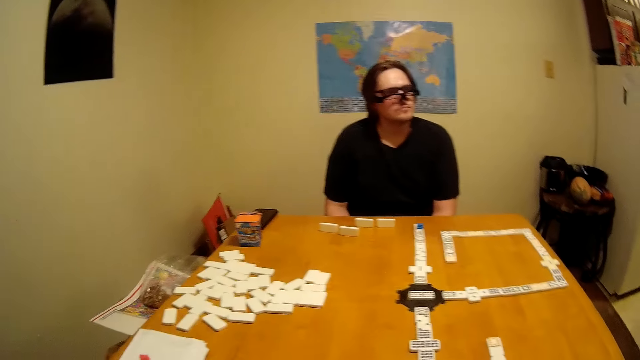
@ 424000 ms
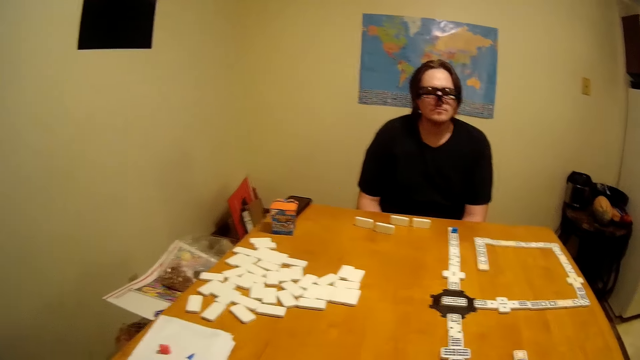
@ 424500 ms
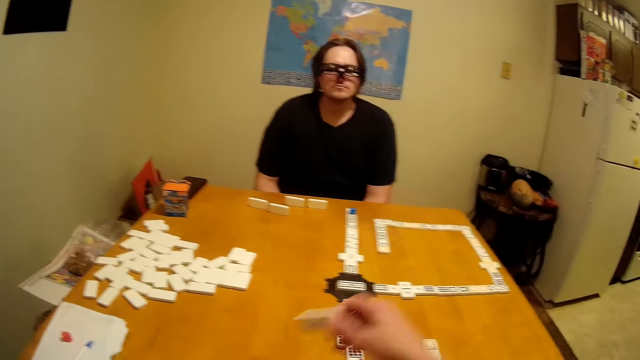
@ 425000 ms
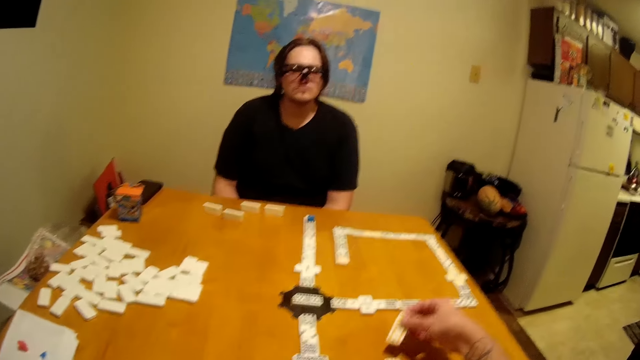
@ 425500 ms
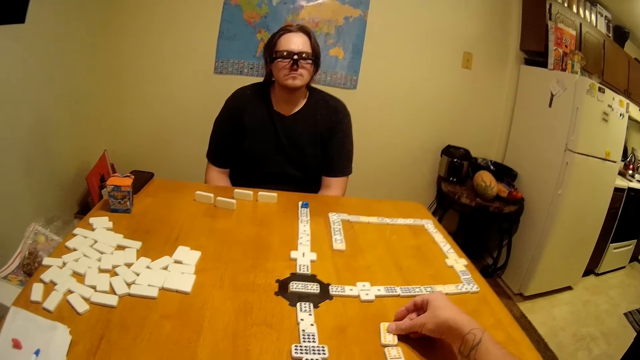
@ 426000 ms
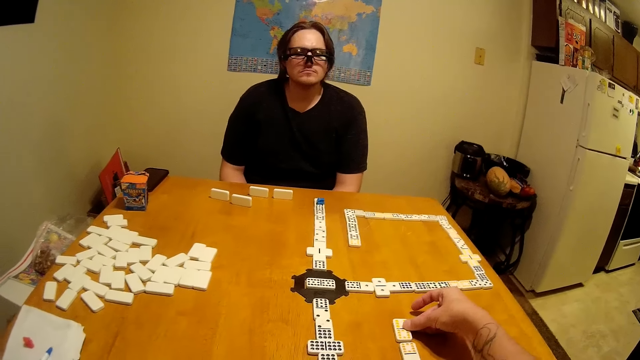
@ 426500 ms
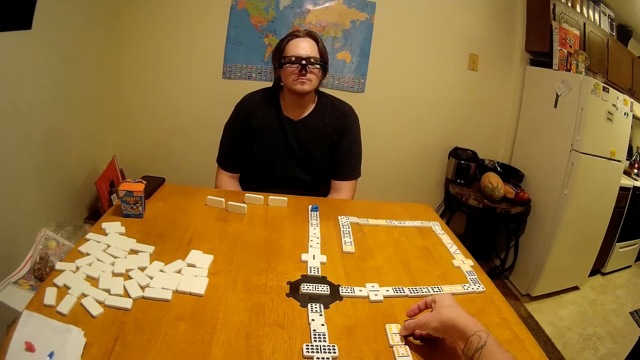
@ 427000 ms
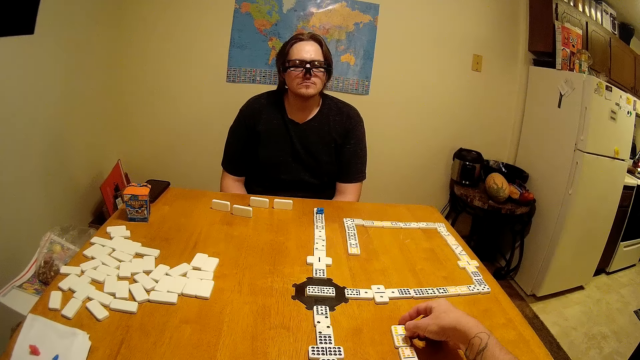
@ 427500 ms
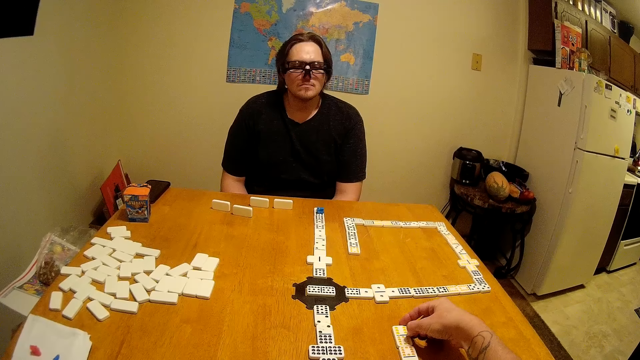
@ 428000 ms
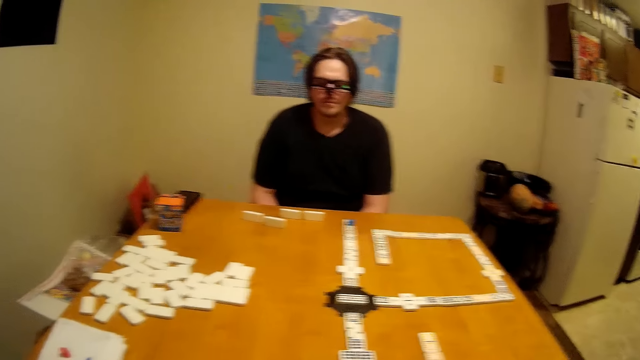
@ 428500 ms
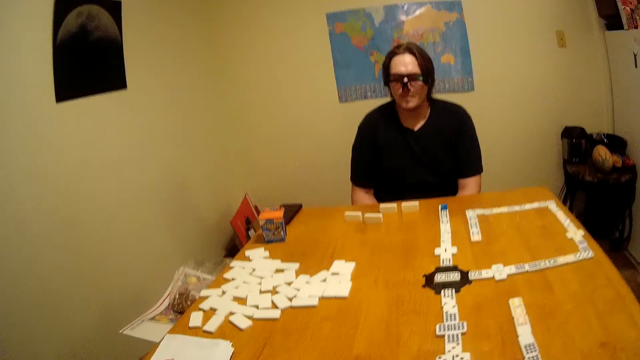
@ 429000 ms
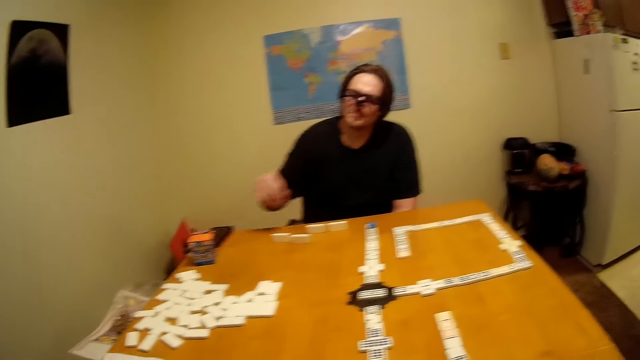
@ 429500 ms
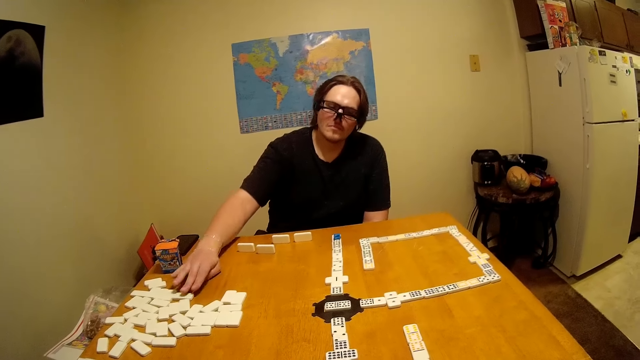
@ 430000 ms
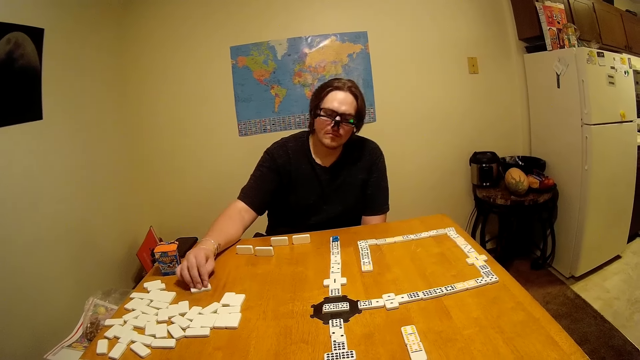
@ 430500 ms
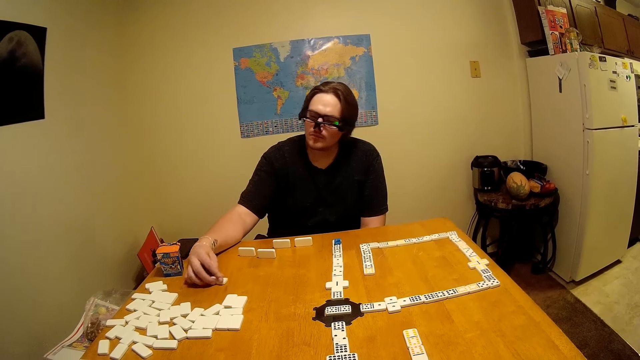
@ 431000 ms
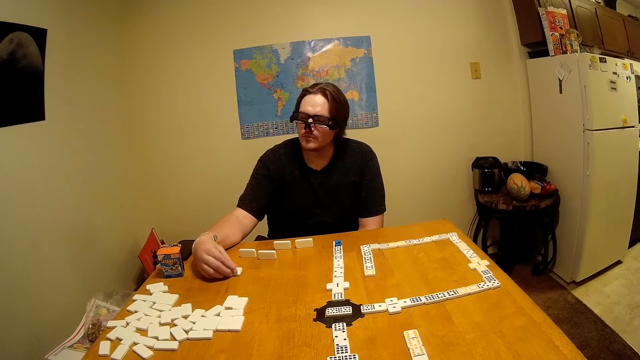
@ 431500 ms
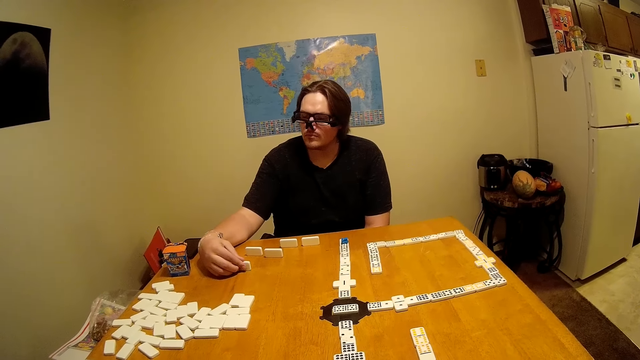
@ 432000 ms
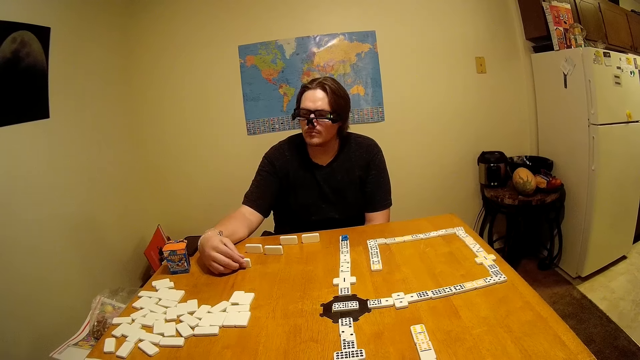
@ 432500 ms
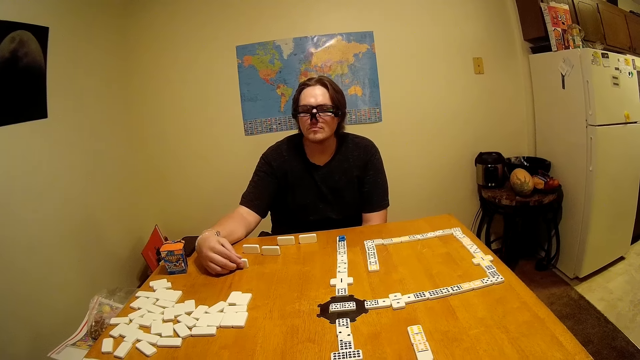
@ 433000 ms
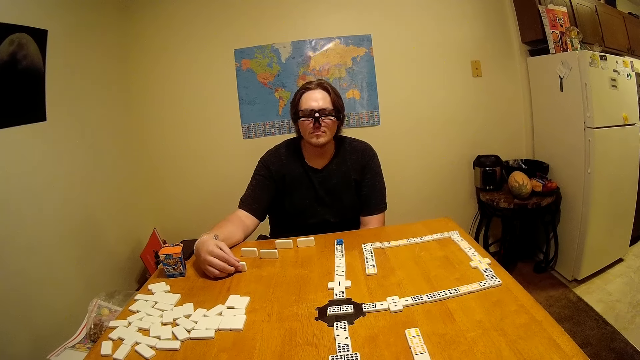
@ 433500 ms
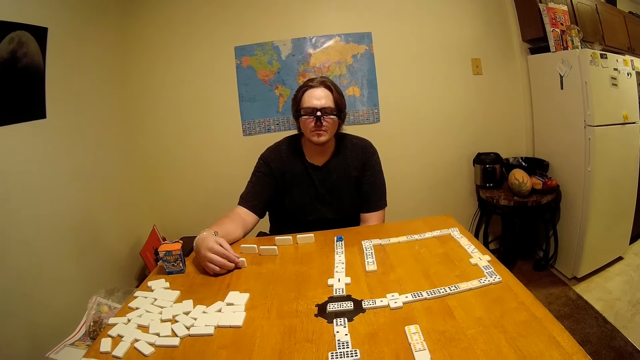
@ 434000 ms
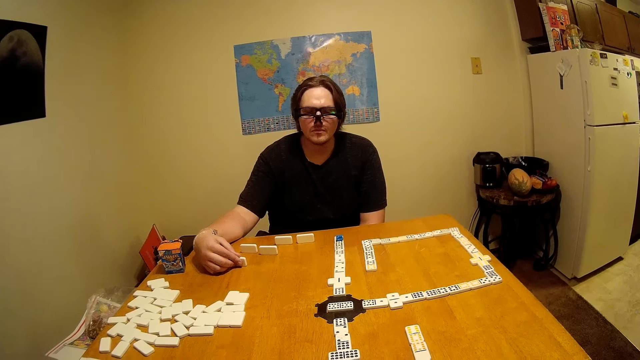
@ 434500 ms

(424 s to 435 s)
The camera wearer places a scrabble or game piece on the table. A man moves the game piece. He picks up the scrabbles. He raises the game piece.

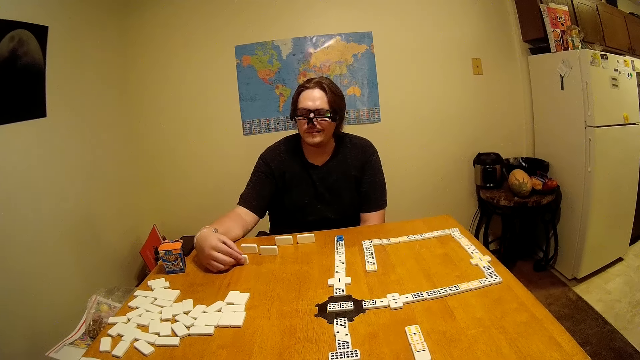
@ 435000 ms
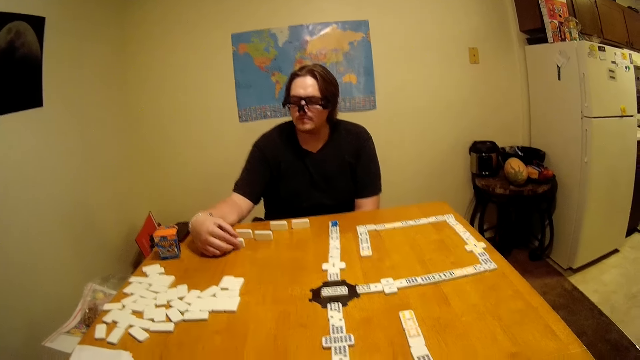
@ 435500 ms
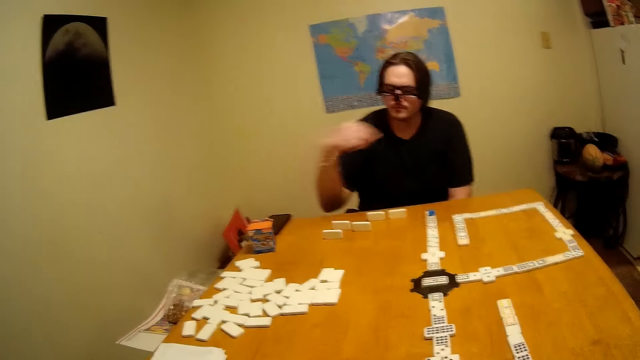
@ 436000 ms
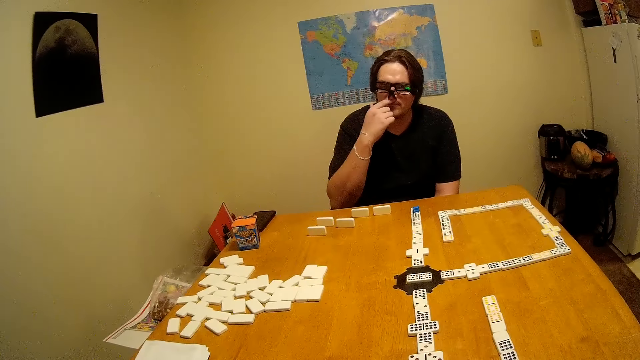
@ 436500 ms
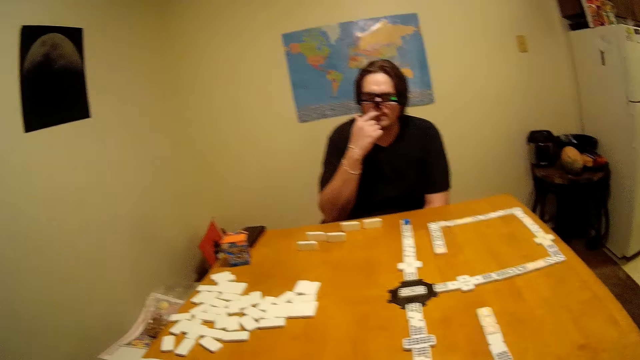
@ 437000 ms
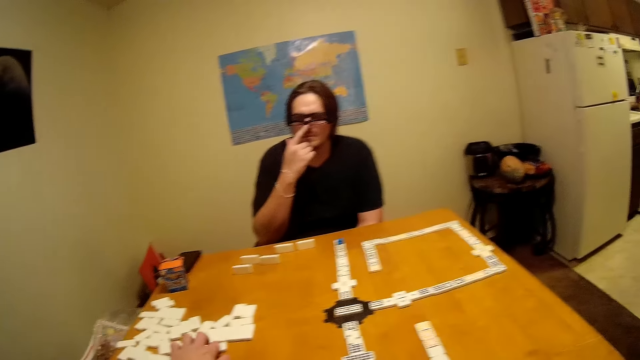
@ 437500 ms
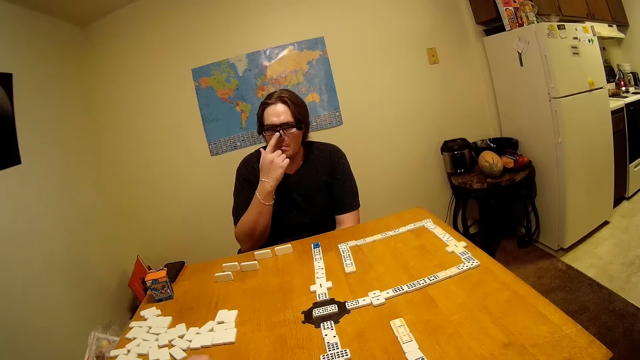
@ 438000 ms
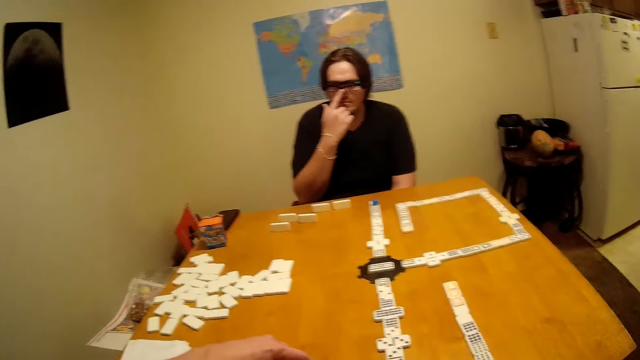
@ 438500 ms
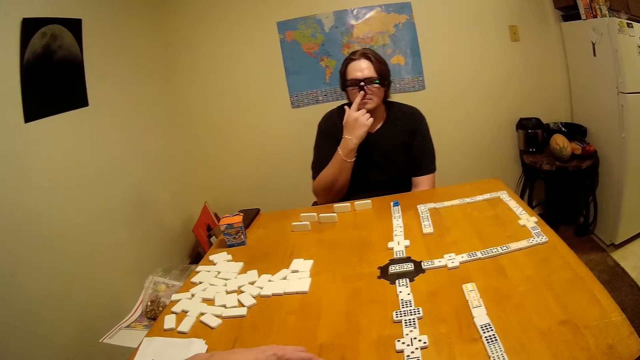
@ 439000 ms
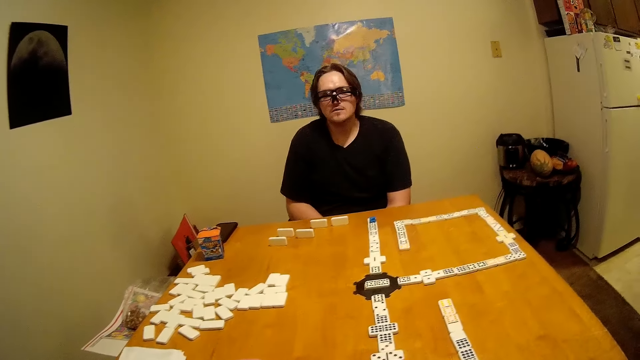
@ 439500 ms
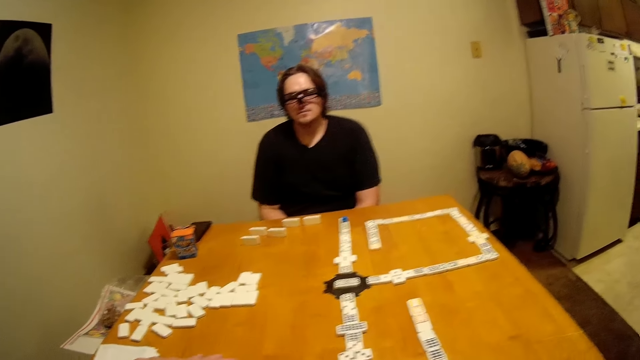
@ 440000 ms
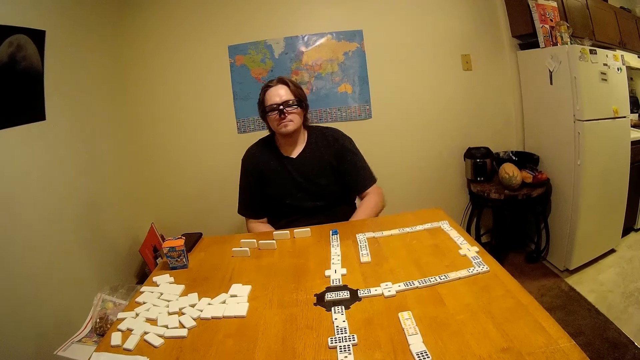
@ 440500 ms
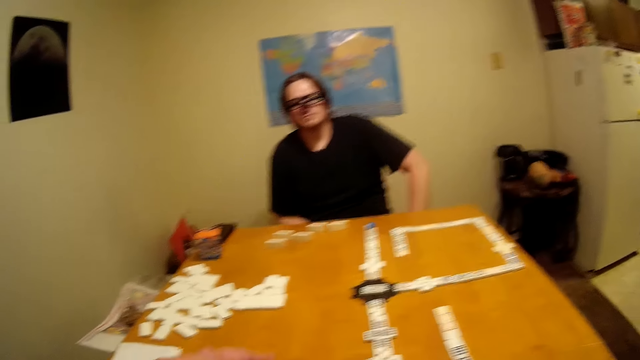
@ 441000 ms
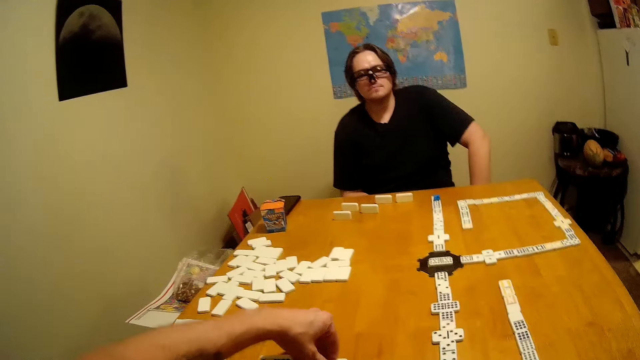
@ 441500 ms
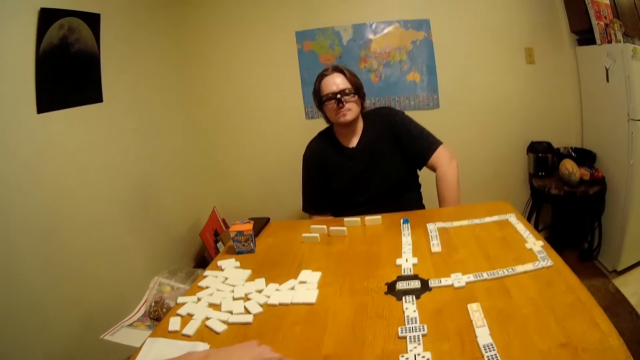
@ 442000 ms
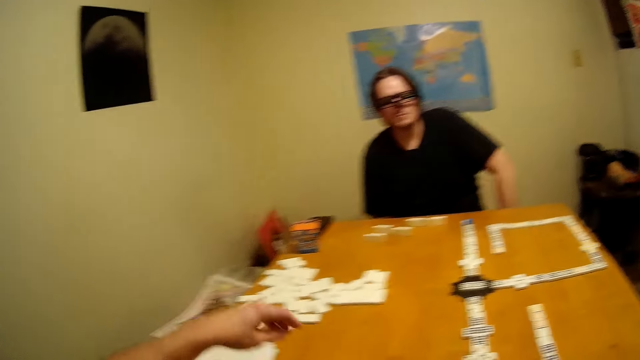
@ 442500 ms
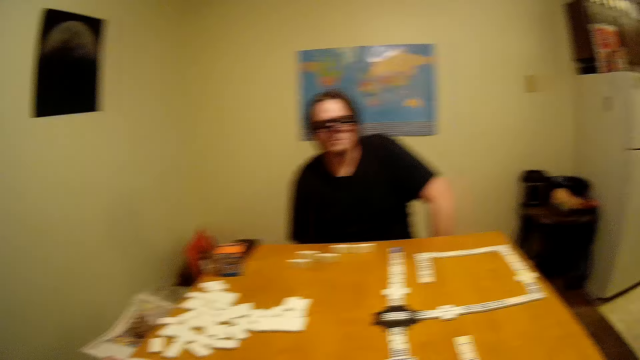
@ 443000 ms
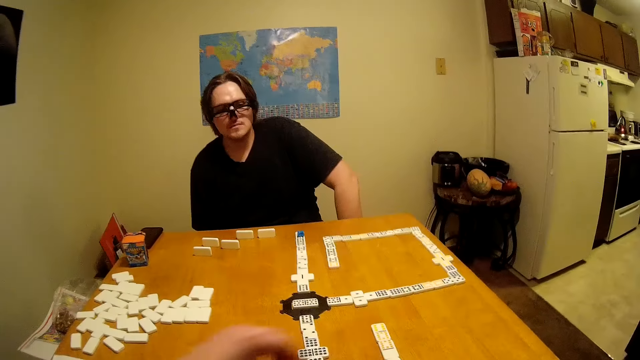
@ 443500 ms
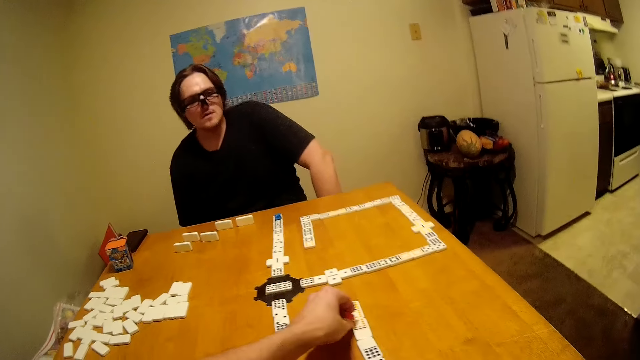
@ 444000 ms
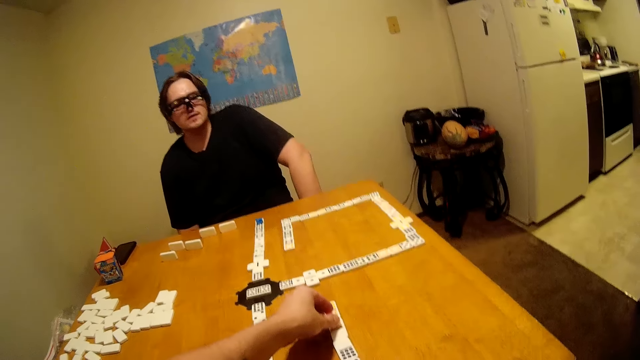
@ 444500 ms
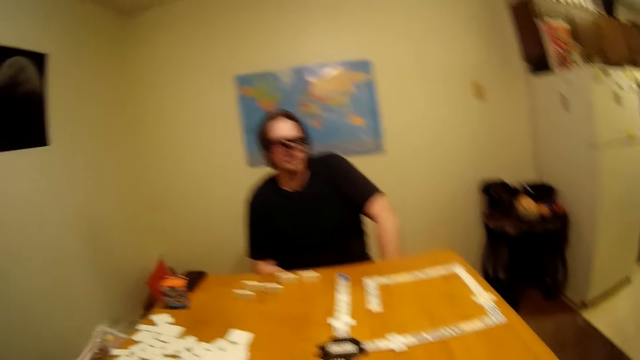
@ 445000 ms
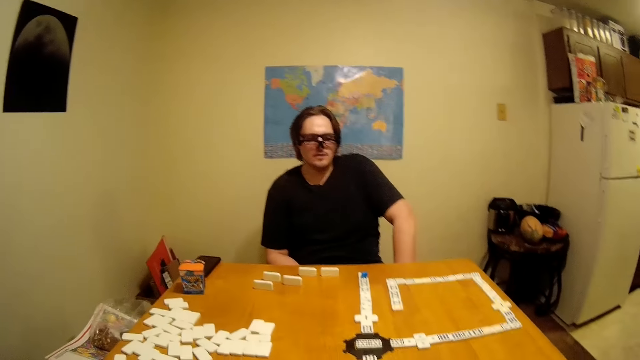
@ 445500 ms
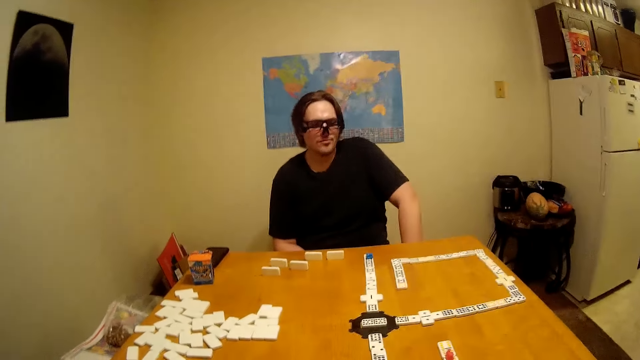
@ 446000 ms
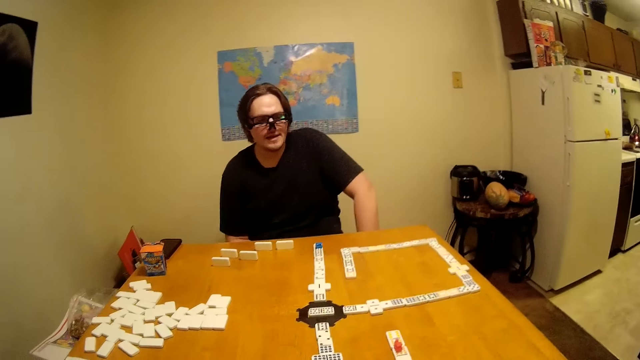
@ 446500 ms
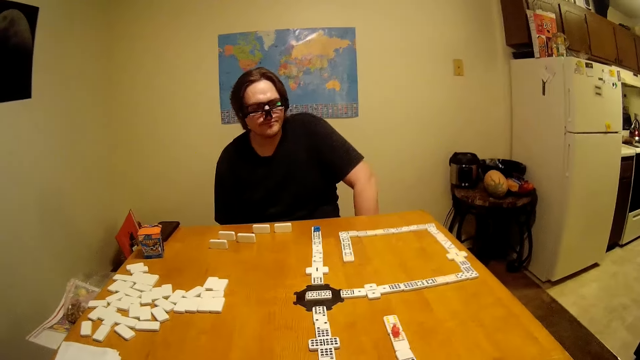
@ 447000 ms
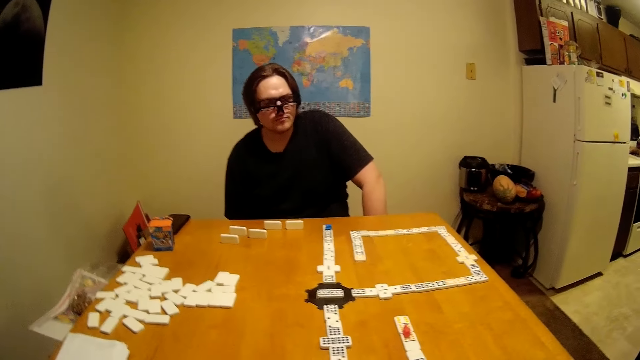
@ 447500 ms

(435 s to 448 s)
A man adjusts his glasses. He touches the nose. The camera wearer picks up a game piece. They hold the scrabbles. They move a hand. They drop the game piece. They interact with the man.
